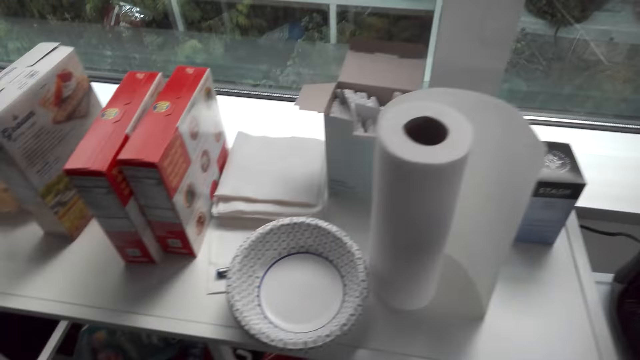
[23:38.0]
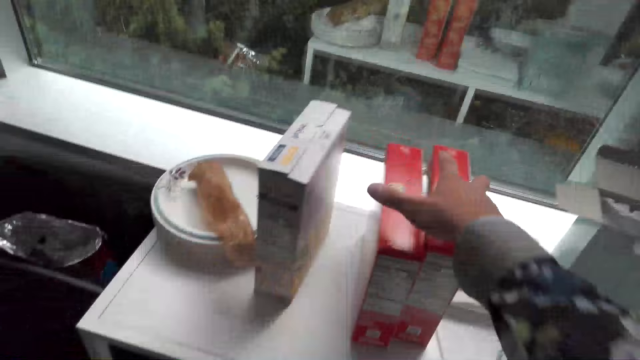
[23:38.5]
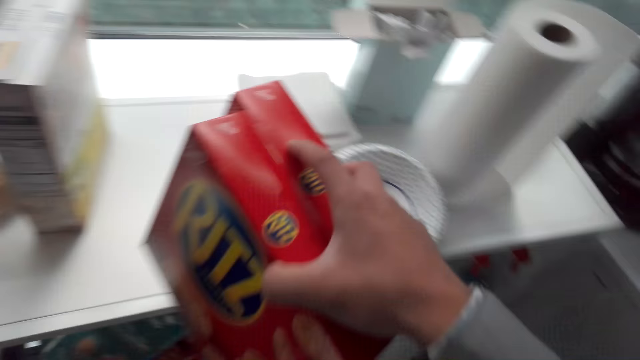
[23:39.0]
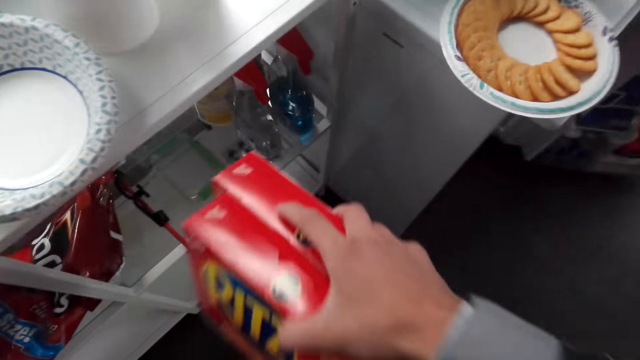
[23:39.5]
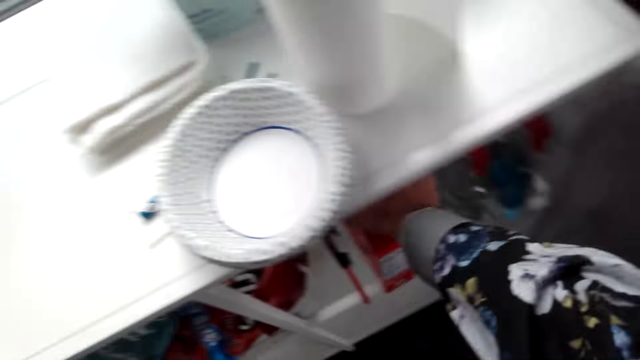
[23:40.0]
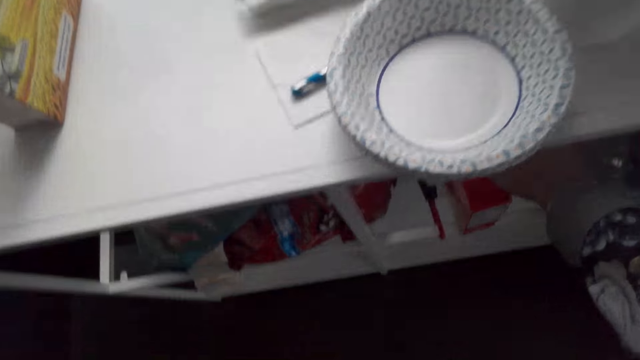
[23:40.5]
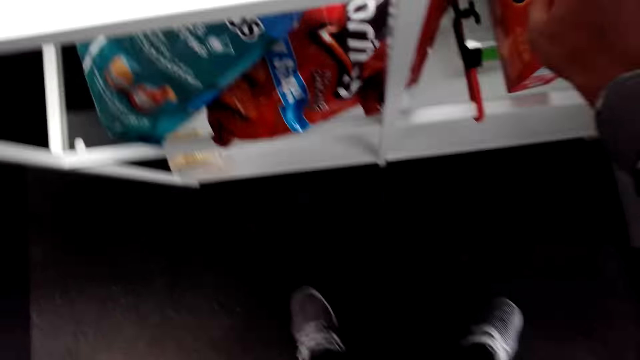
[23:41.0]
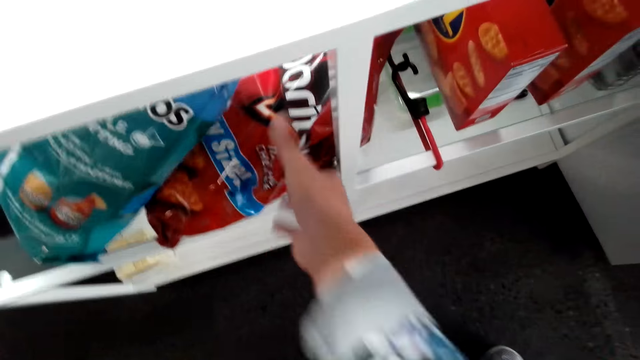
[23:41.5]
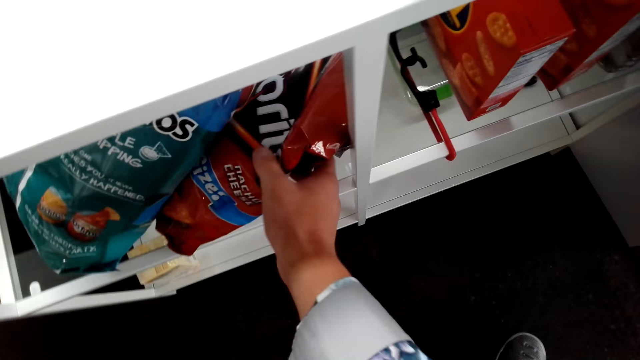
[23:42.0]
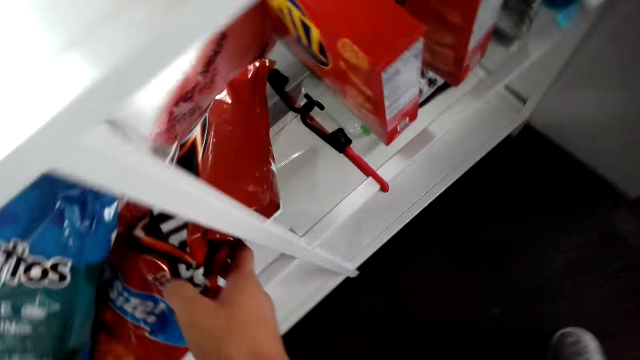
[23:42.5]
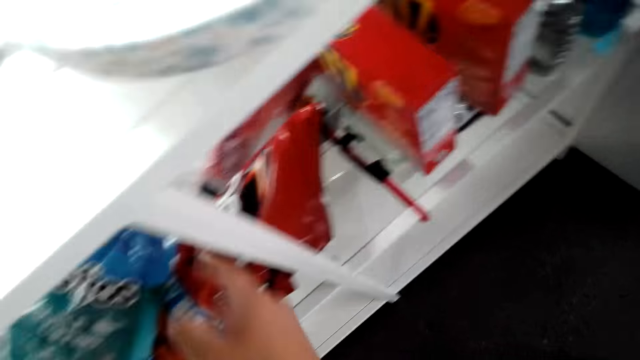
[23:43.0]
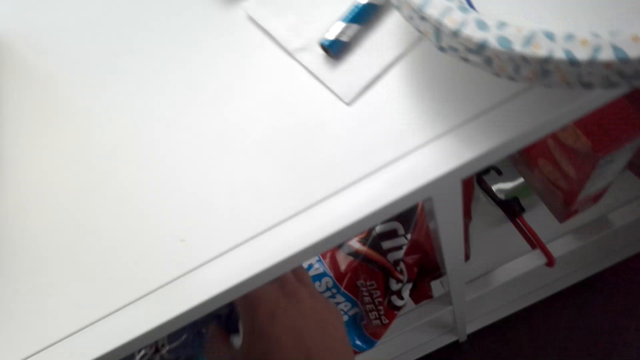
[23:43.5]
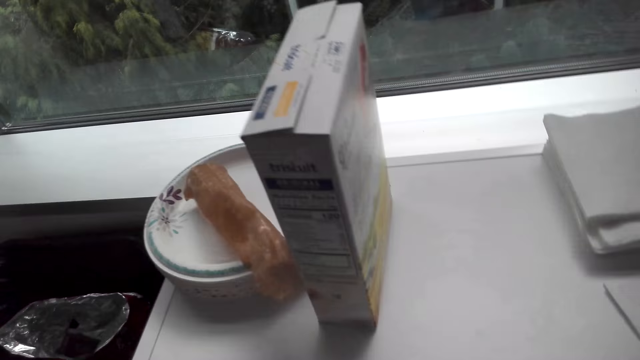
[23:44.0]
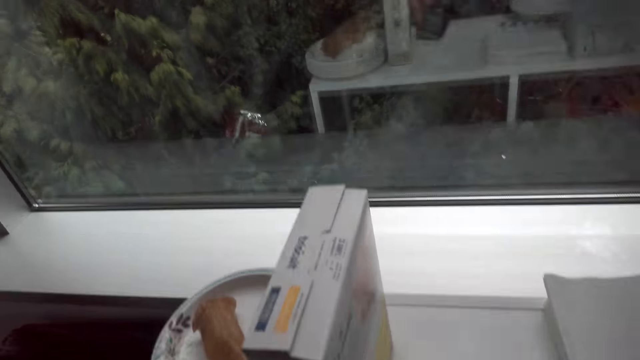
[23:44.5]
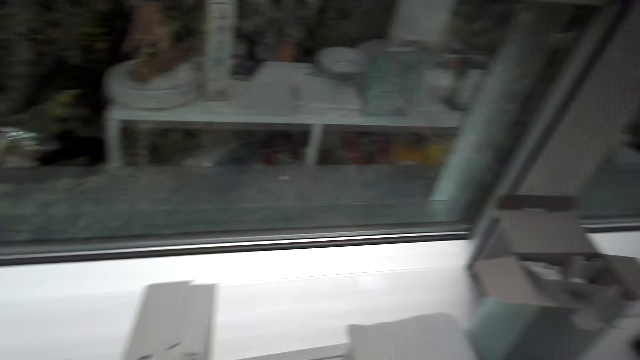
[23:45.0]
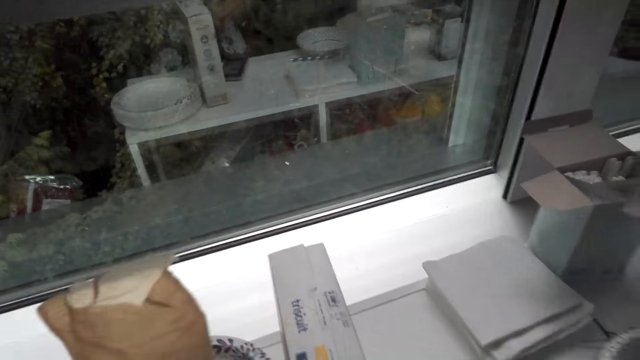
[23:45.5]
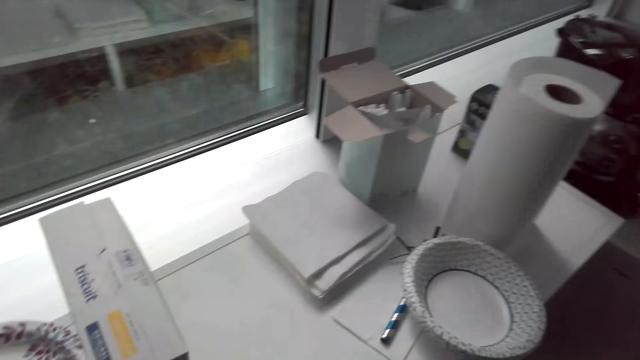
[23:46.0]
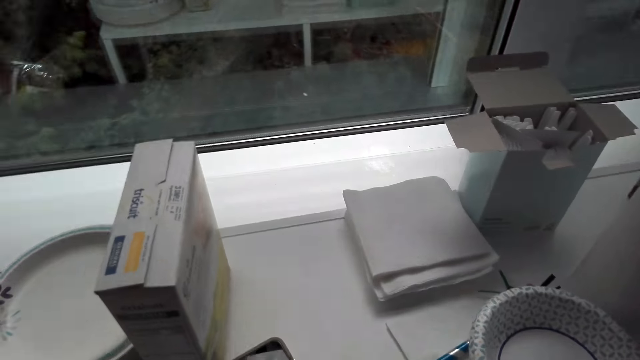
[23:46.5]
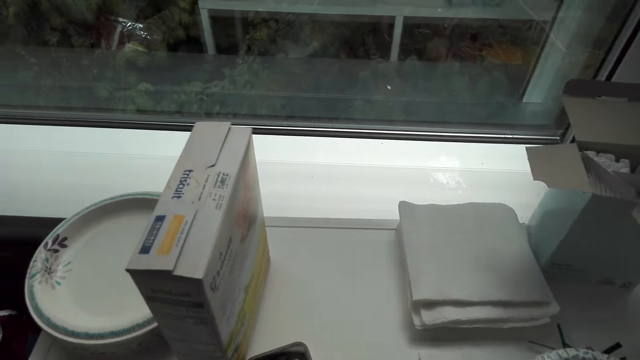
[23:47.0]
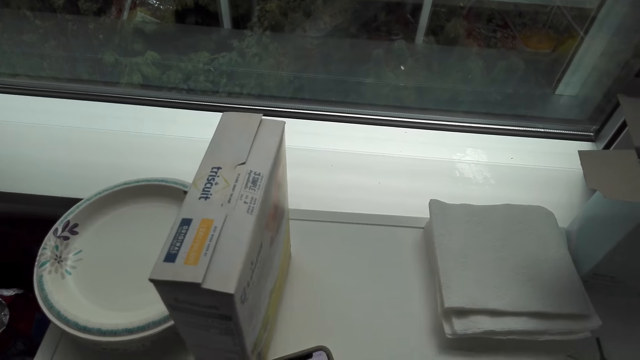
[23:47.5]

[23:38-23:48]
The camera wearer picks the packets of biscuits. They move the snacks. They put the packets of biscuits in the shelf or drawer. They touch the packets of chips and look around.

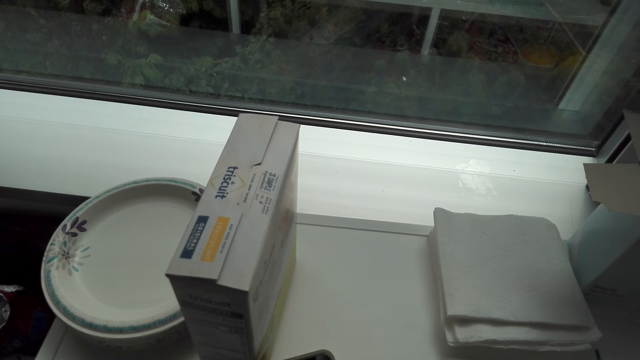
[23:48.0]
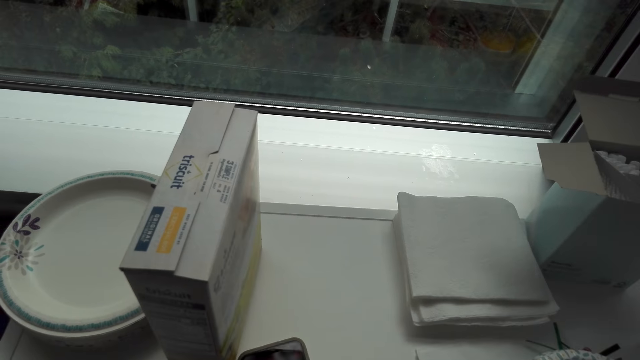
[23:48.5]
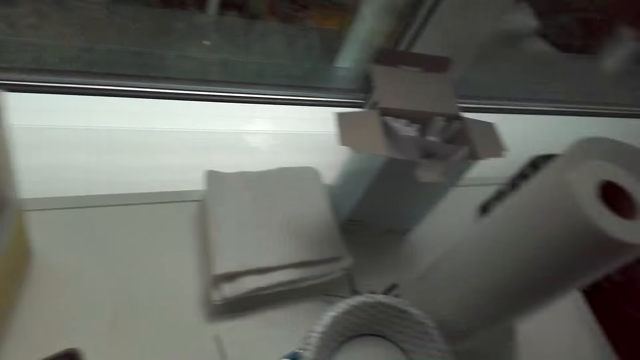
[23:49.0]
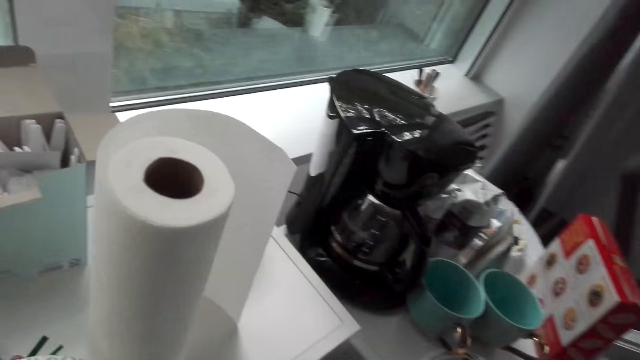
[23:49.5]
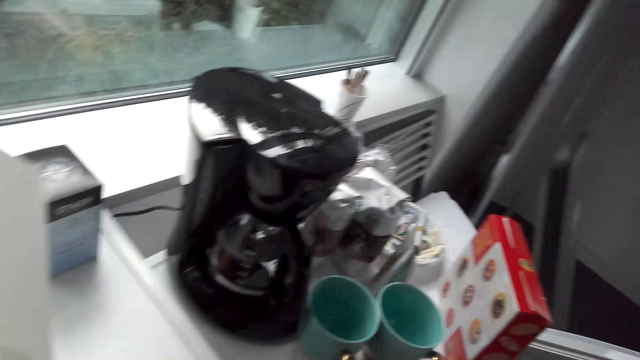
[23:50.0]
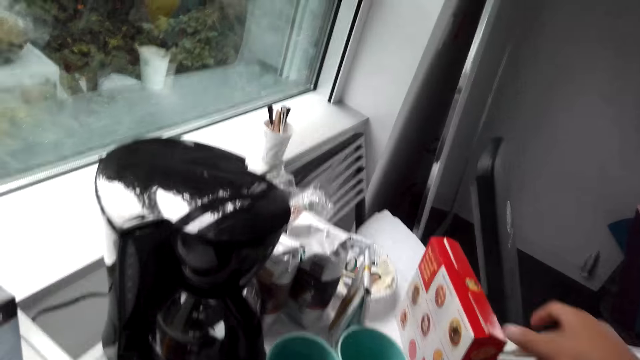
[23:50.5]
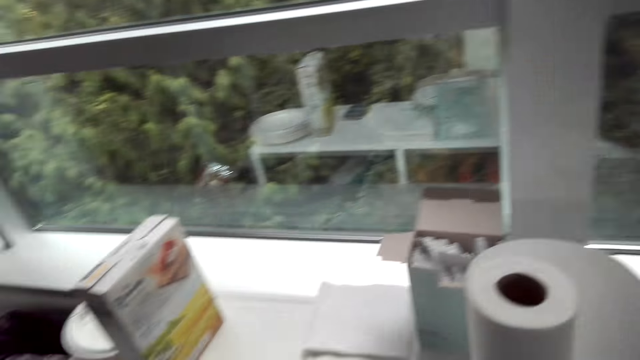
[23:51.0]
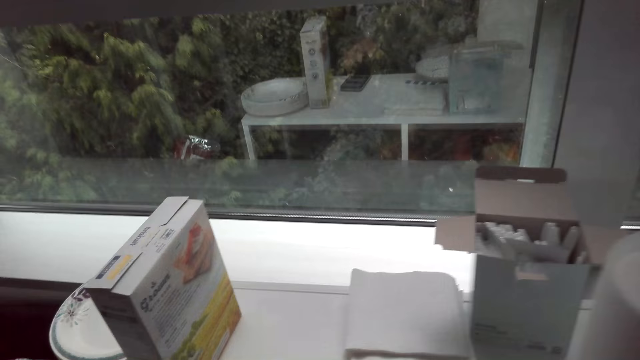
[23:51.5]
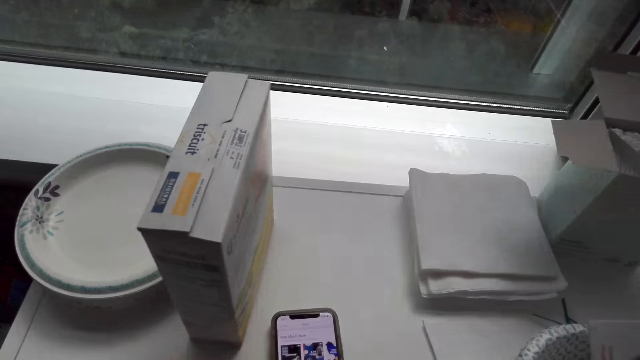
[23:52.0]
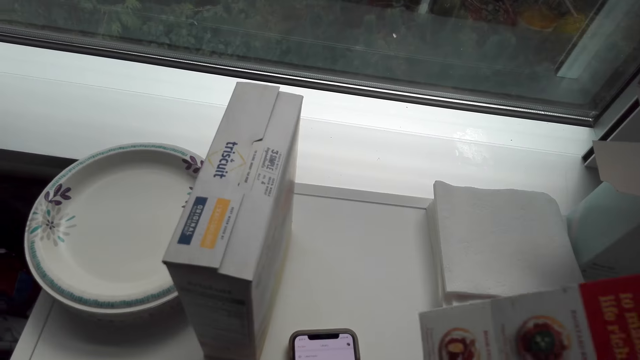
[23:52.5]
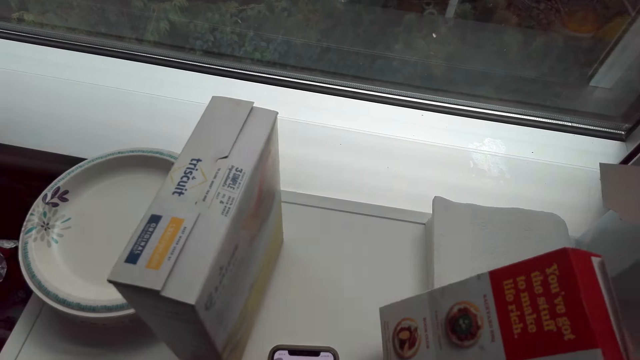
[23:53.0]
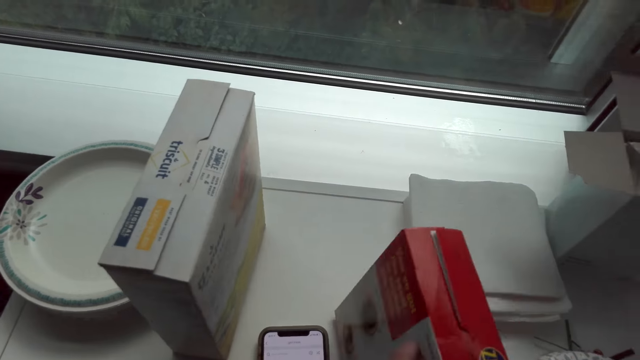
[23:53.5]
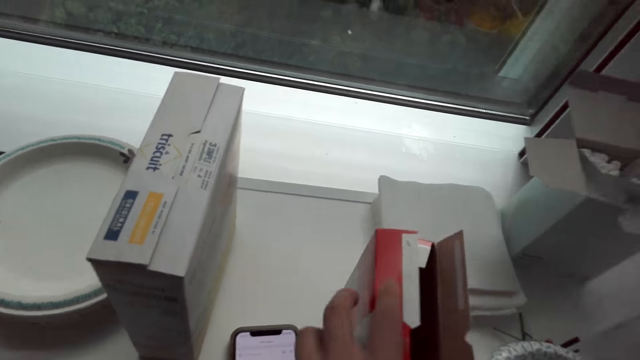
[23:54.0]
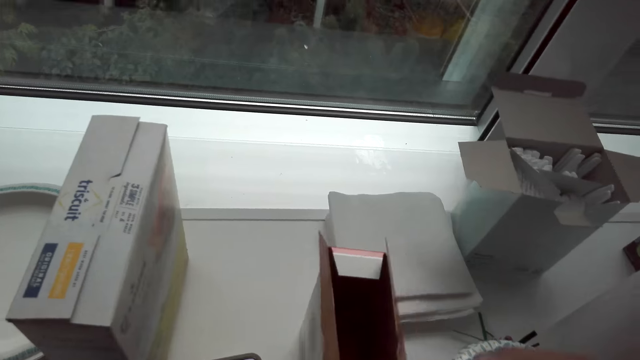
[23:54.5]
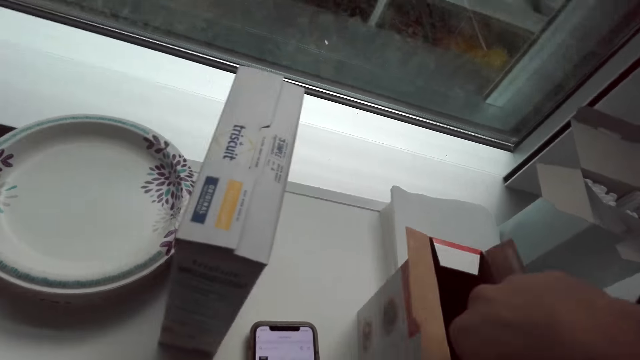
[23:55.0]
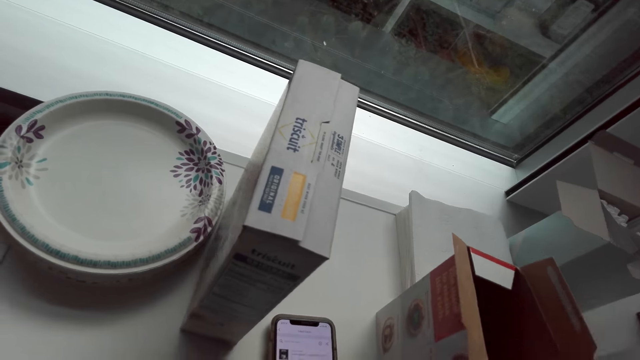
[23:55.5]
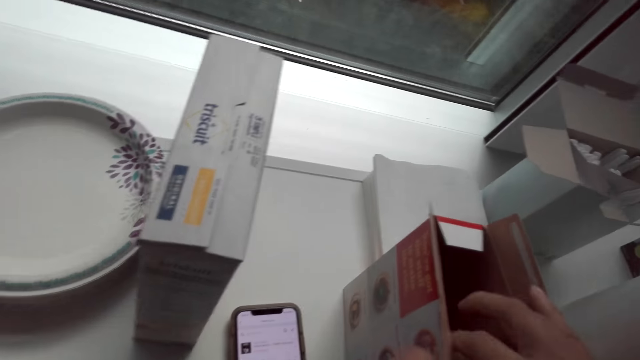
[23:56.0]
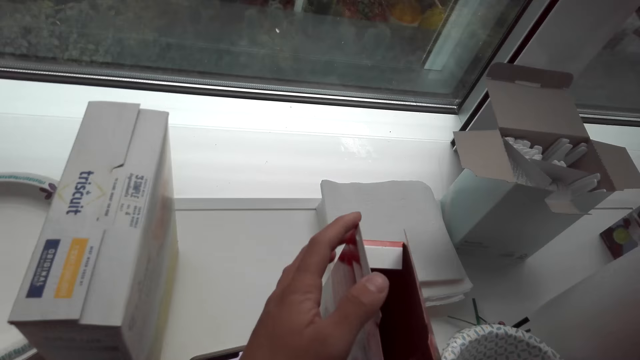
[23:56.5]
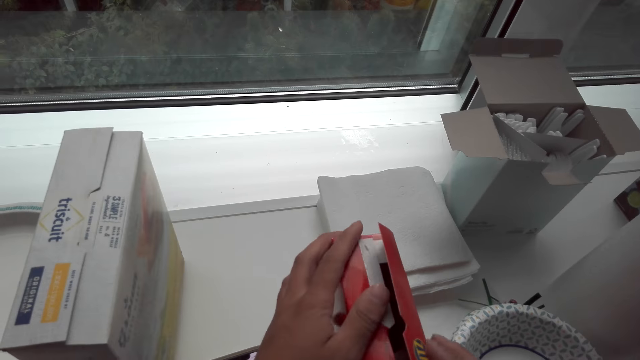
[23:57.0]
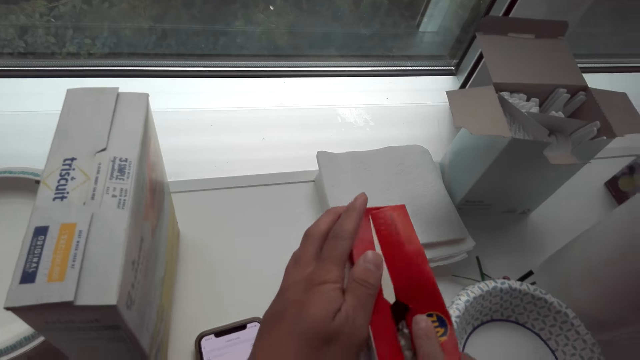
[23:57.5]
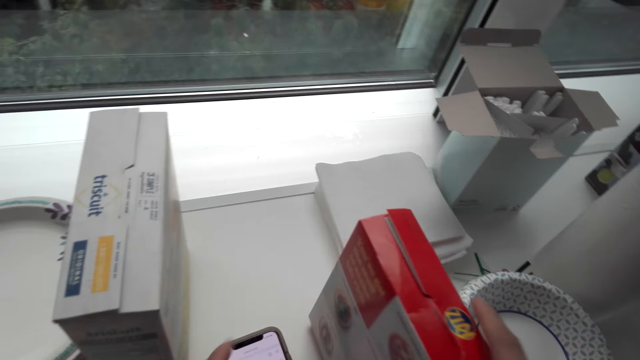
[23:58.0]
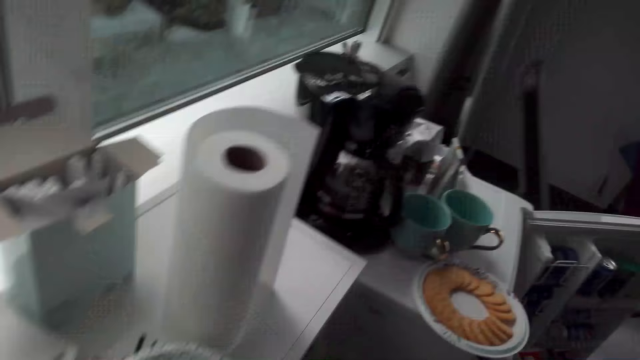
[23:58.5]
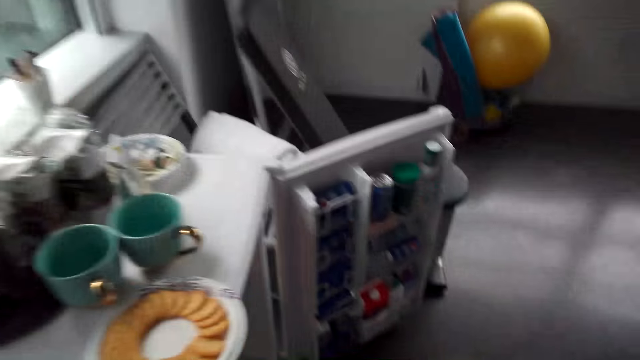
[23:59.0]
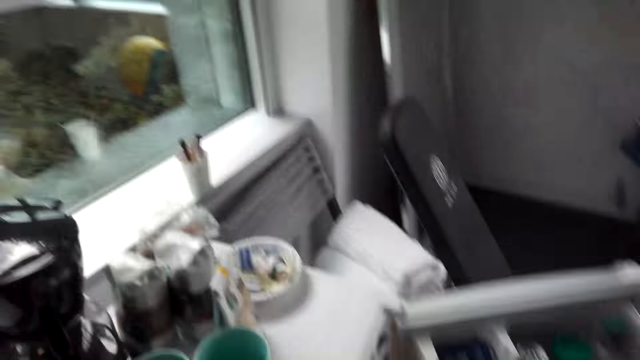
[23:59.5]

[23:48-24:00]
The camera wearer operates the phone. They pick a packet of biscuits. They move the snacks. They put the packet on the counter and close the packet.
